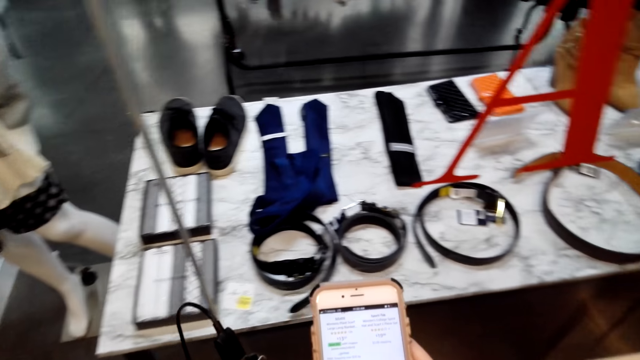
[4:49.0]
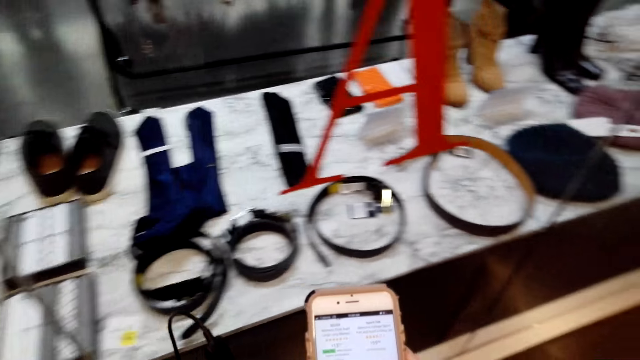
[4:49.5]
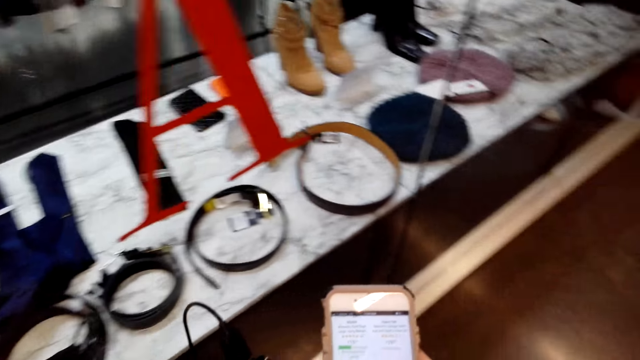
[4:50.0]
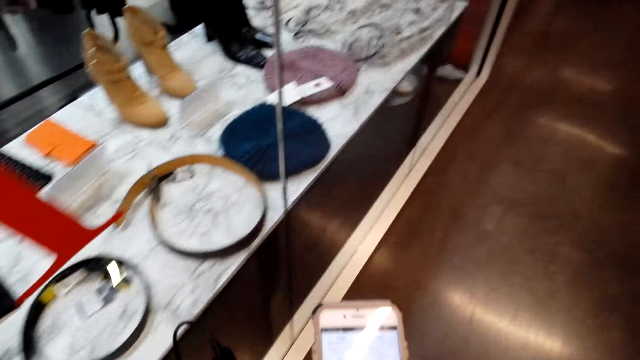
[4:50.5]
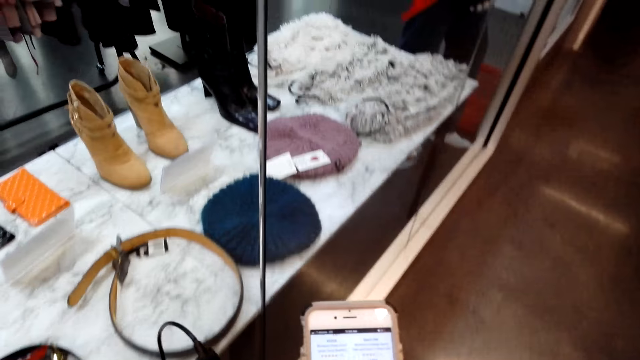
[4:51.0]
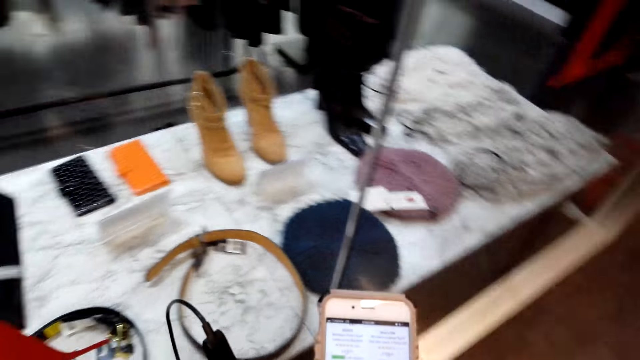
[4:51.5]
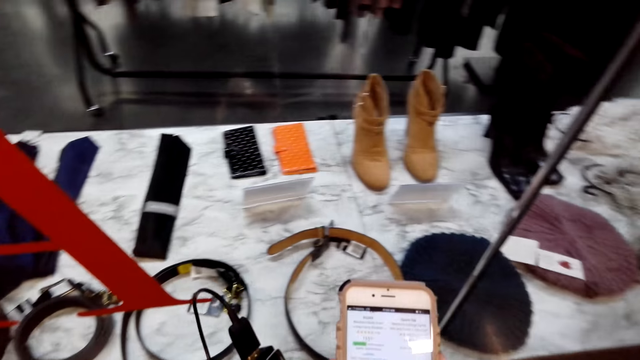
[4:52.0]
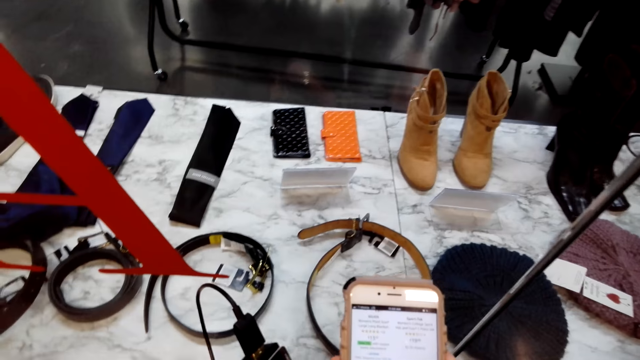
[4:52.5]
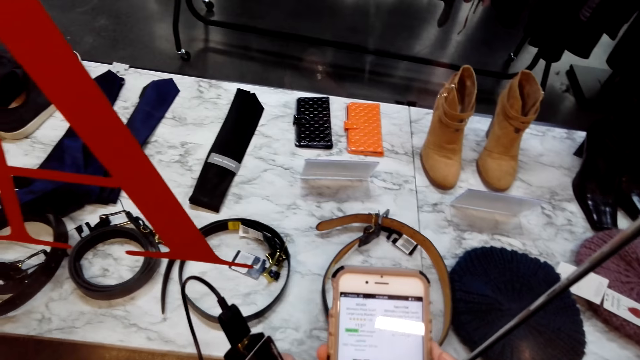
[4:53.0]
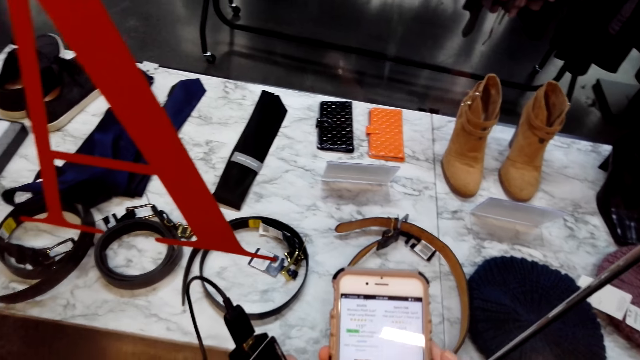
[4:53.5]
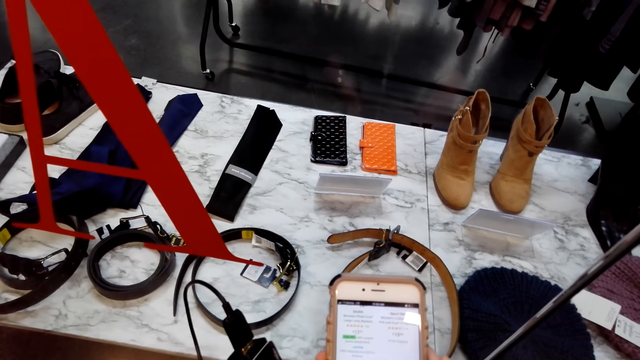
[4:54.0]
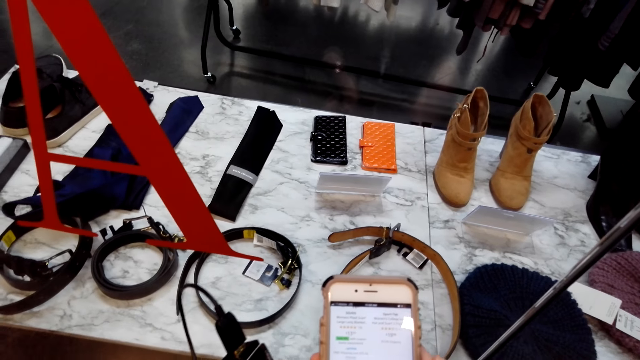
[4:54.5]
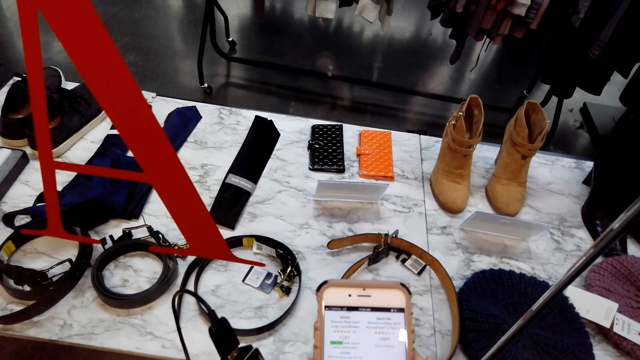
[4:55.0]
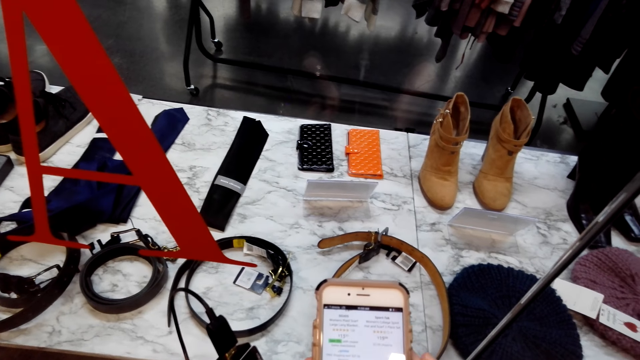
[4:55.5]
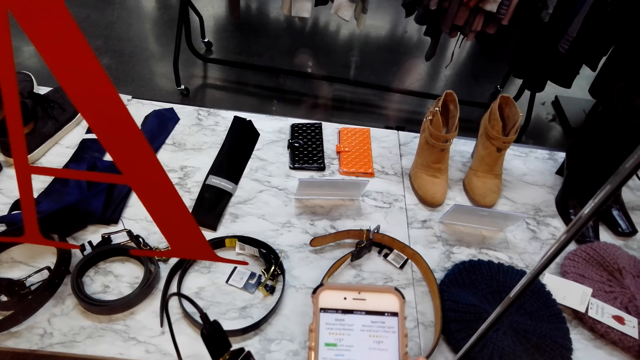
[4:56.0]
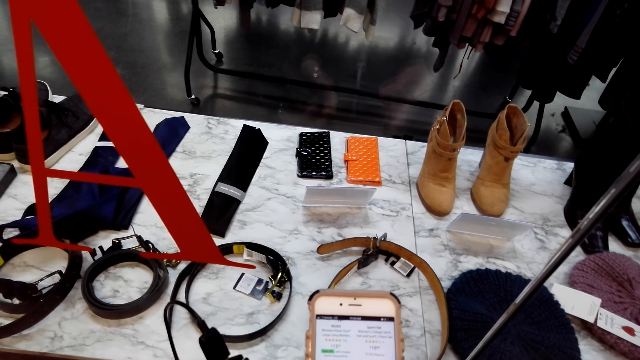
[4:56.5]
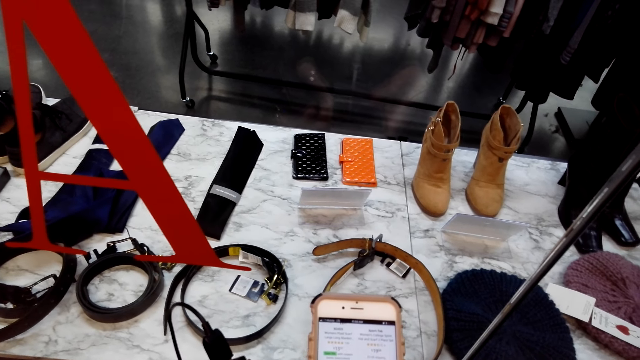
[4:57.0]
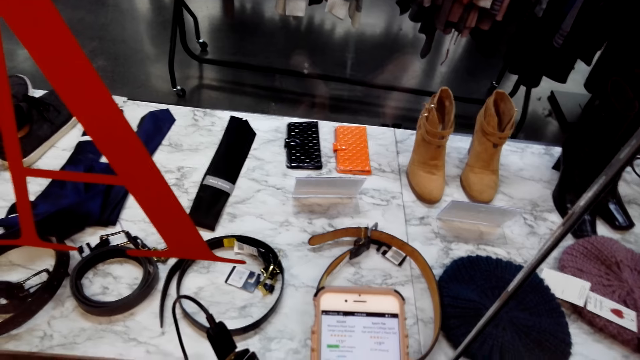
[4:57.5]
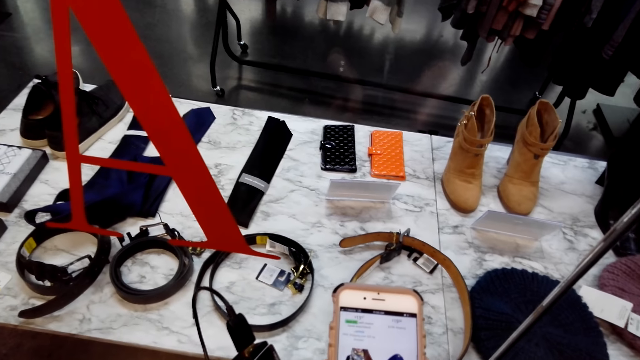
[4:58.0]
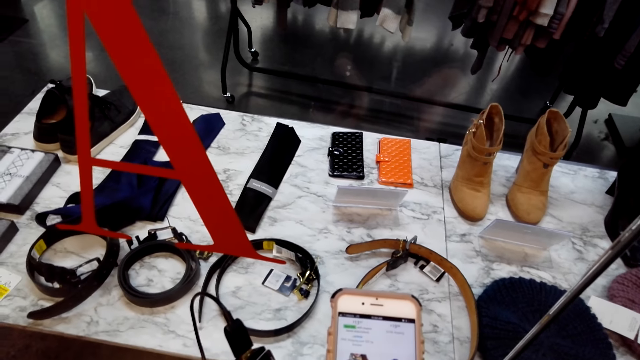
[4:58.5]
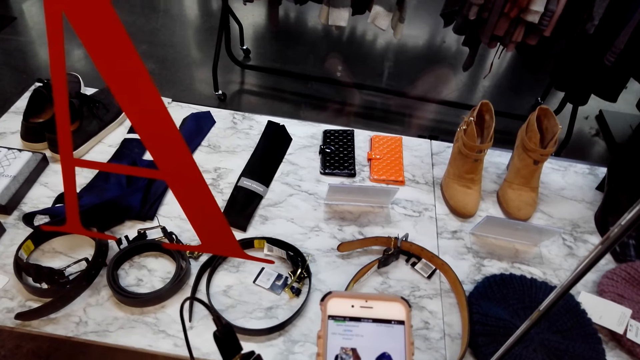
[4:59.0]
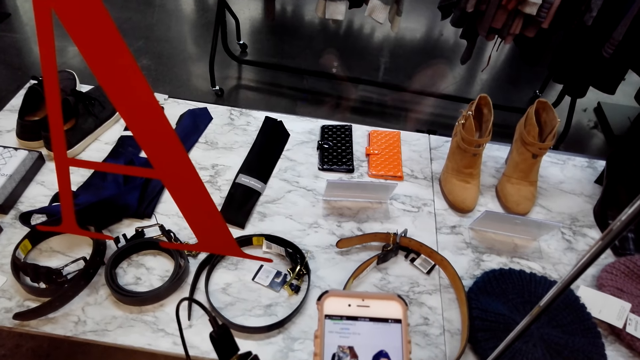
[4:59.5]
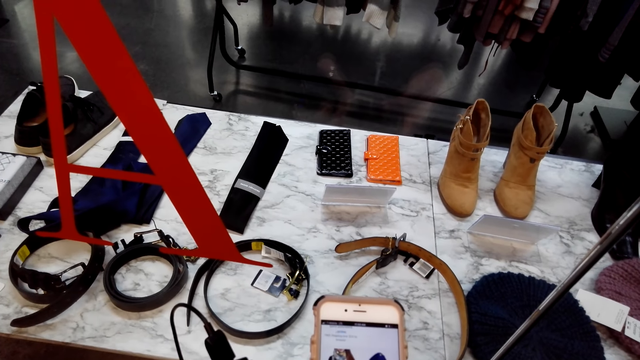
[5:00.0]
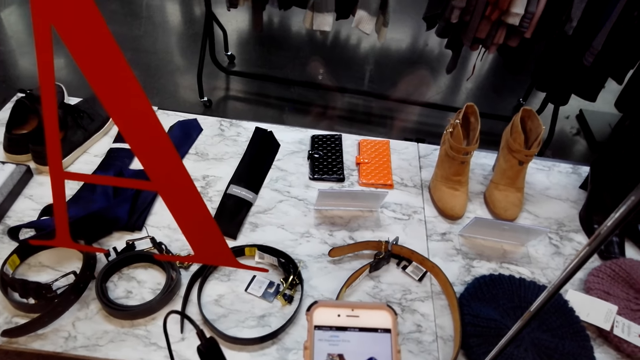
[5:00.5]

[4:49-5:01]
The camera wearer walks in the mall. They press the phone.

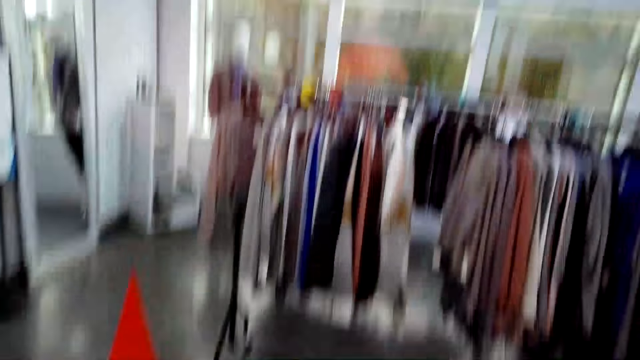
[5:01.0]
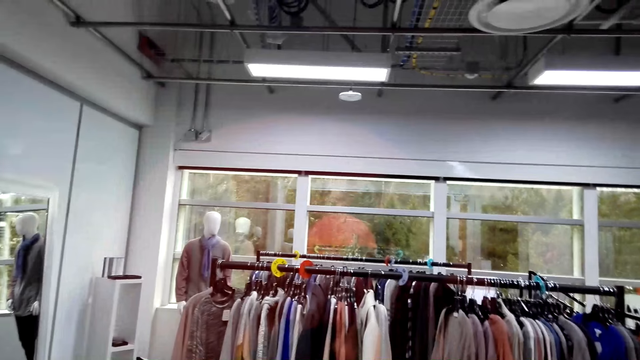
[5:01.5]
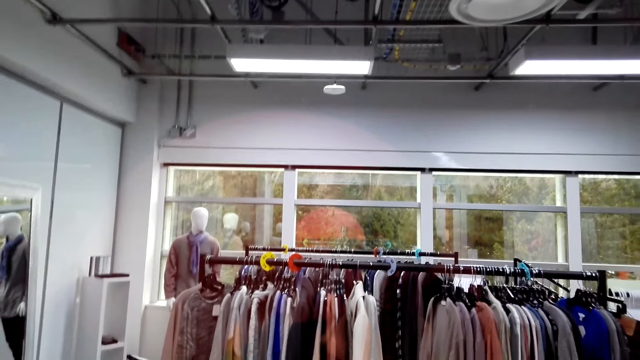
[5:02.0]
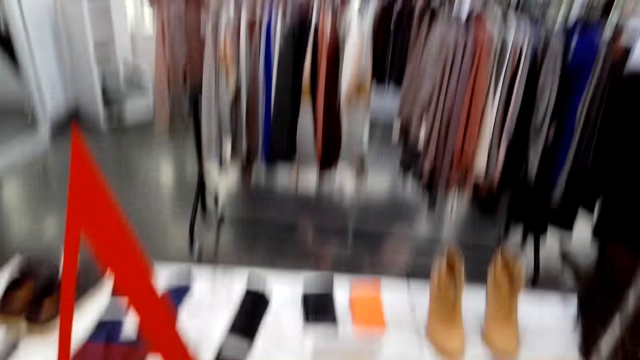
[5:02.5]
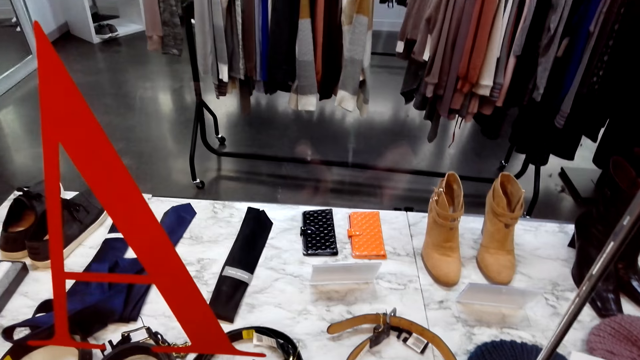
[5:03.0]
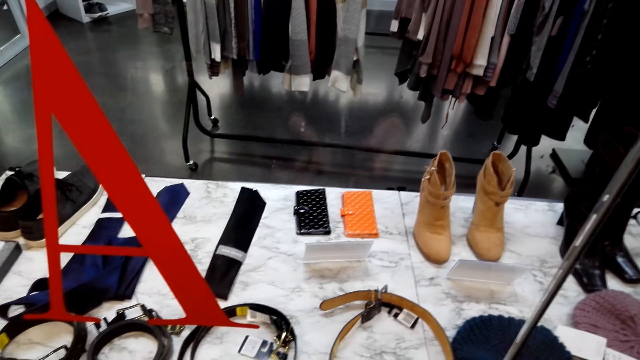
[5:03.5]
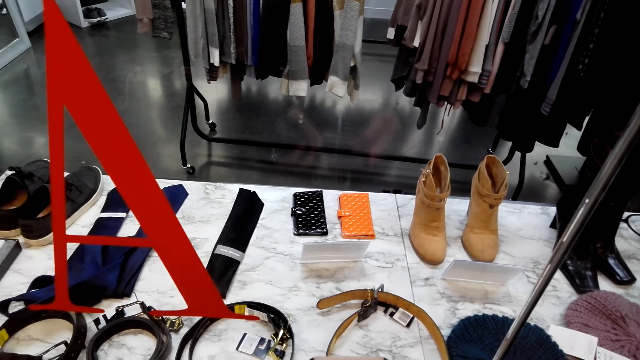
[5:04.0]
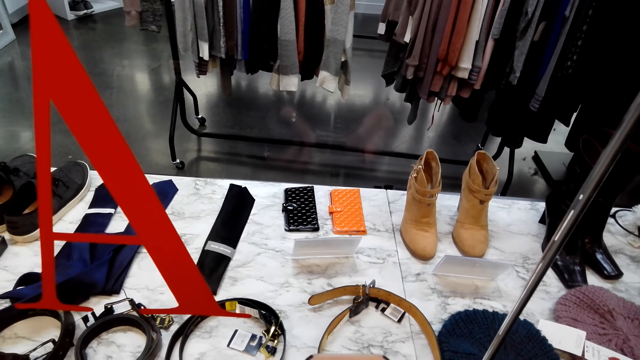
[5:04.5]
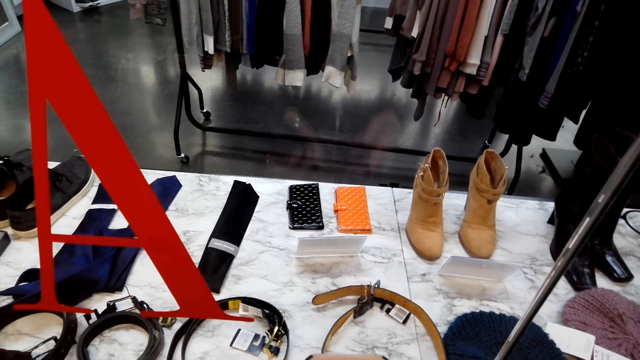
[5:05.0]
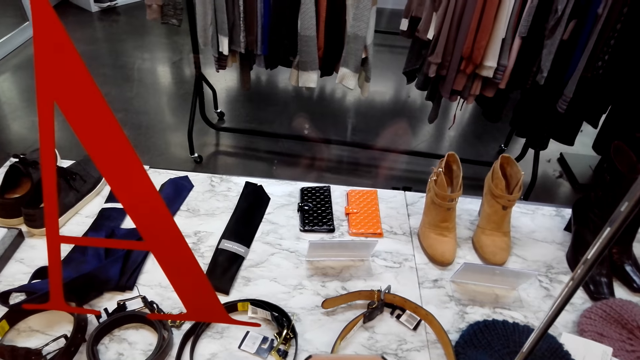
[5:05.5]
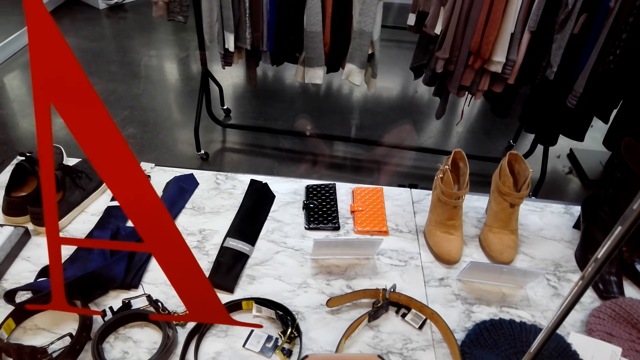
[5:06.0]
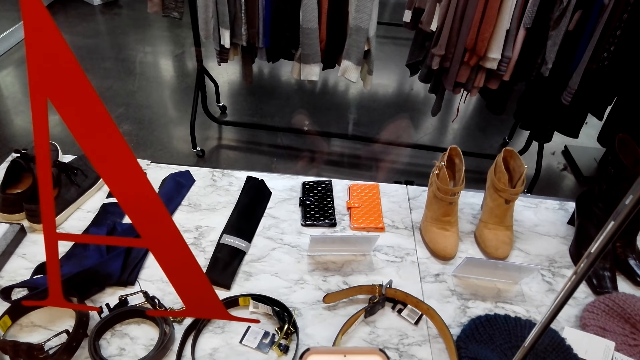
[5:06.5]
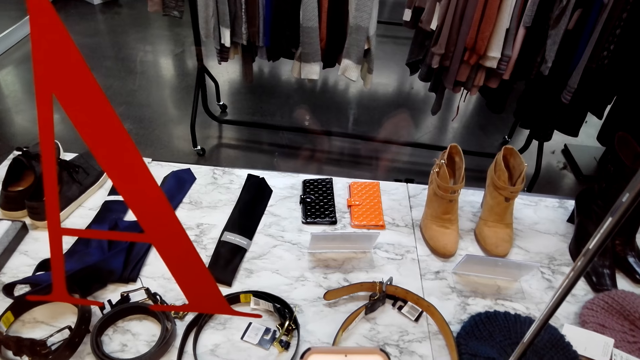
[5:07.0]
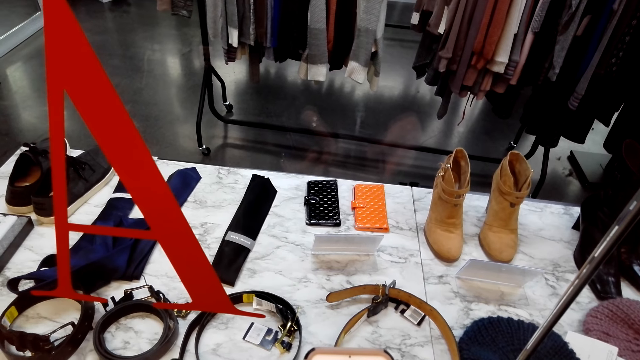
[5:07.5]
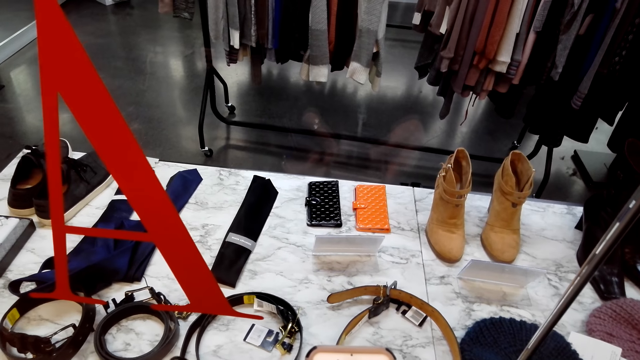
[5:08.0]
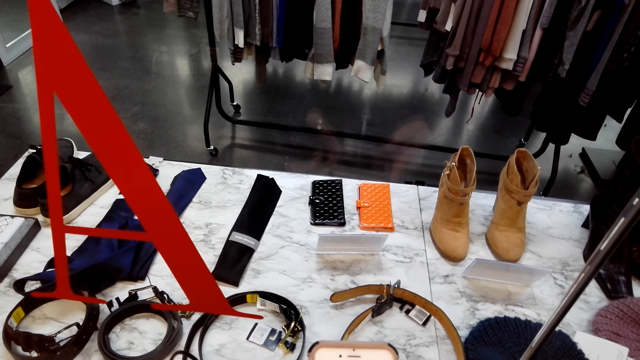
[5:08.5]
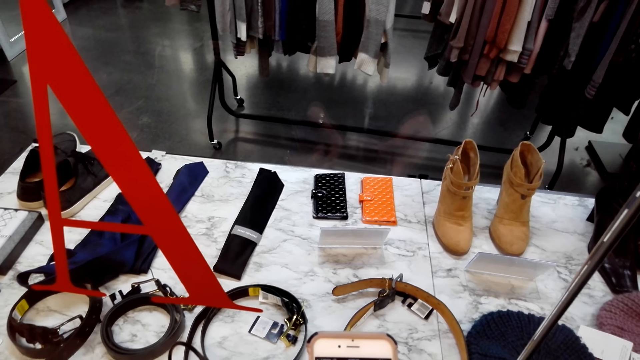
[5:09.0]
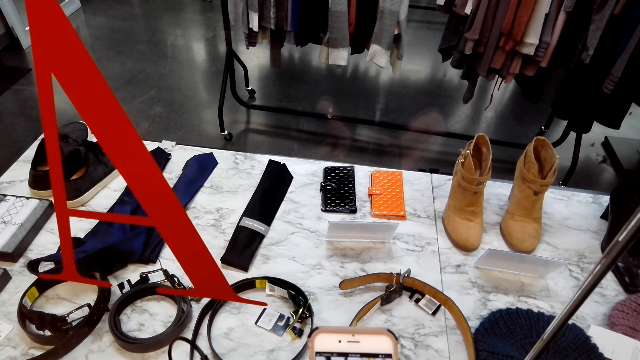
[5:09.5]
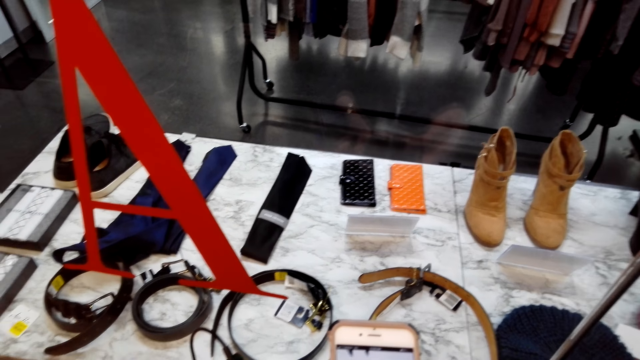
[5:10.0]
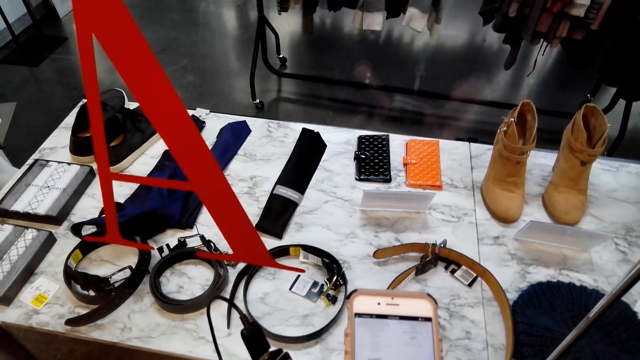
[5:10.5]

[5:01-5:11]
The camera wearer window shops. They press the phone.
